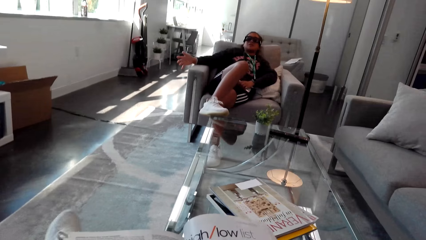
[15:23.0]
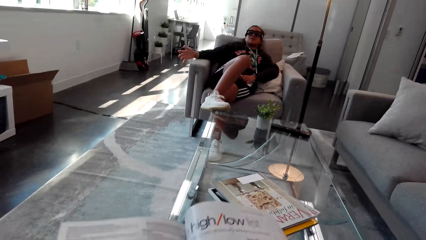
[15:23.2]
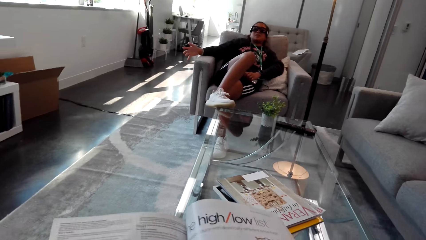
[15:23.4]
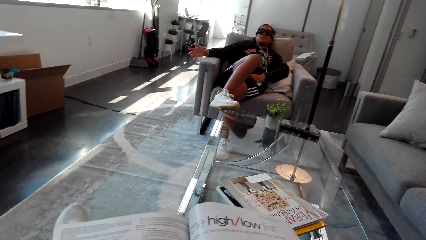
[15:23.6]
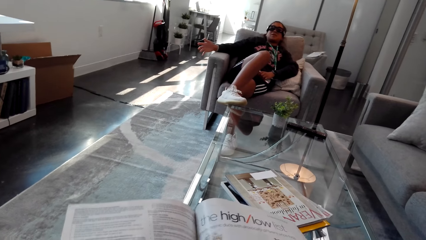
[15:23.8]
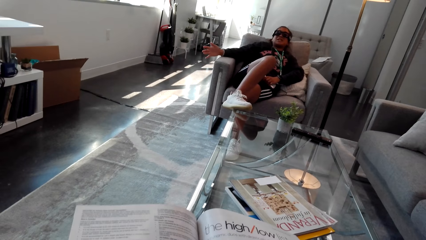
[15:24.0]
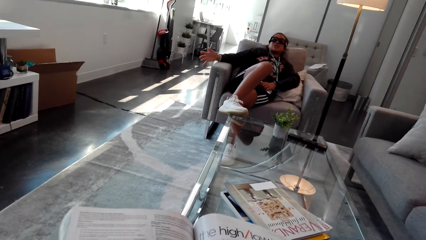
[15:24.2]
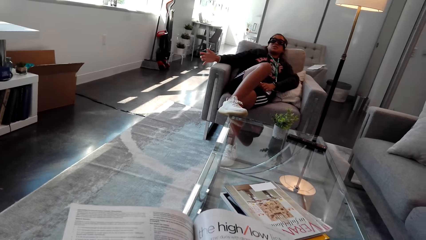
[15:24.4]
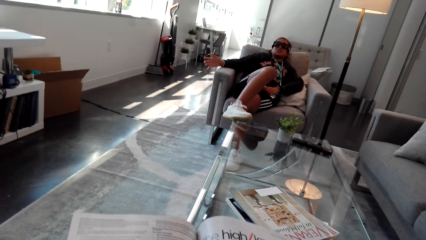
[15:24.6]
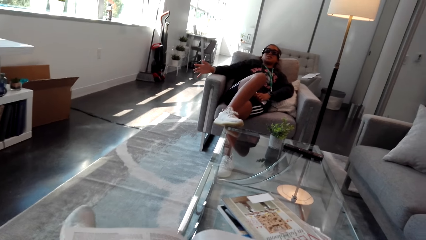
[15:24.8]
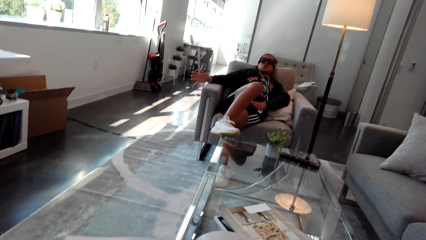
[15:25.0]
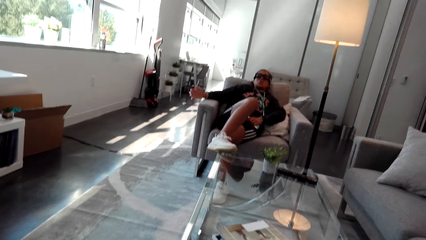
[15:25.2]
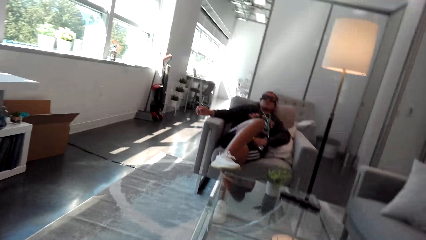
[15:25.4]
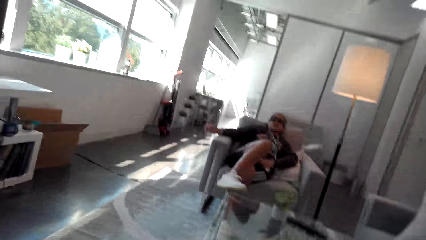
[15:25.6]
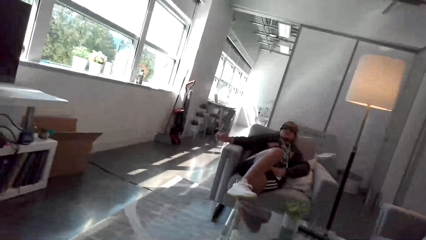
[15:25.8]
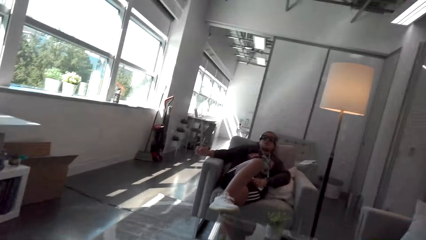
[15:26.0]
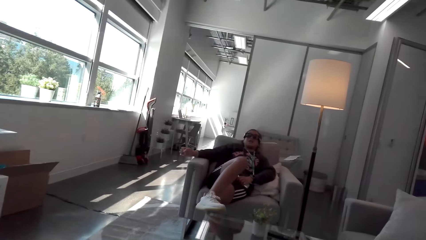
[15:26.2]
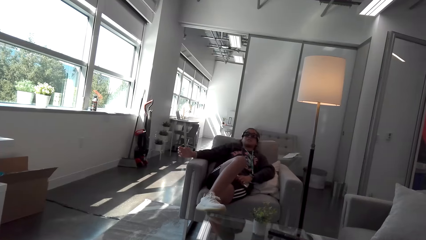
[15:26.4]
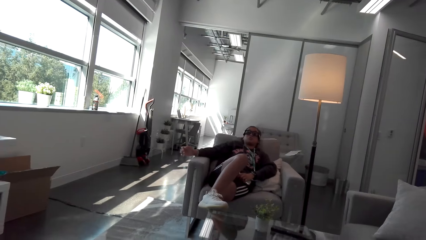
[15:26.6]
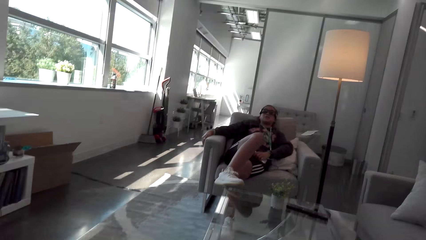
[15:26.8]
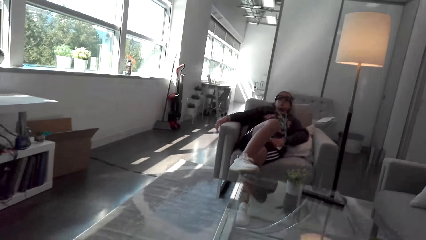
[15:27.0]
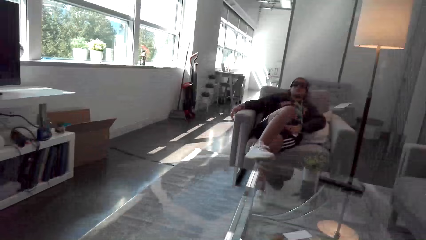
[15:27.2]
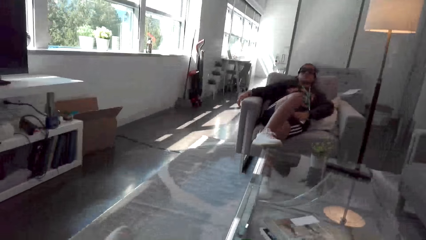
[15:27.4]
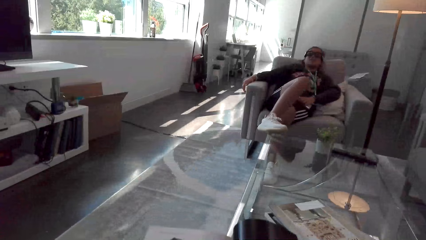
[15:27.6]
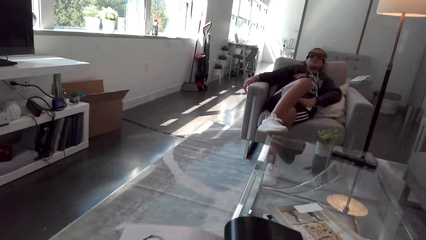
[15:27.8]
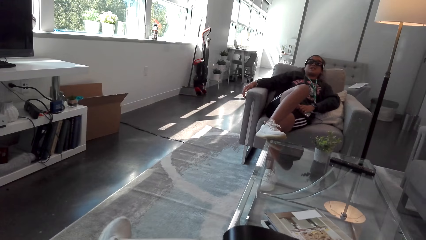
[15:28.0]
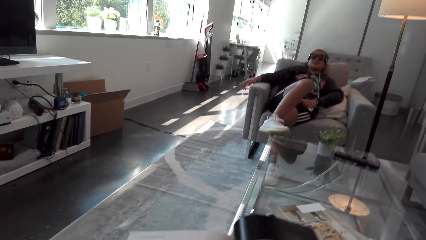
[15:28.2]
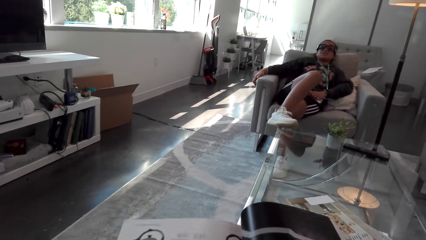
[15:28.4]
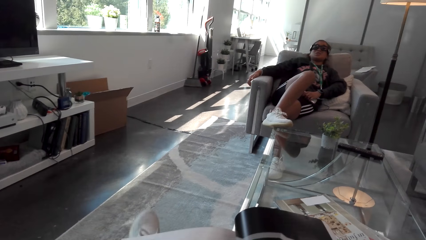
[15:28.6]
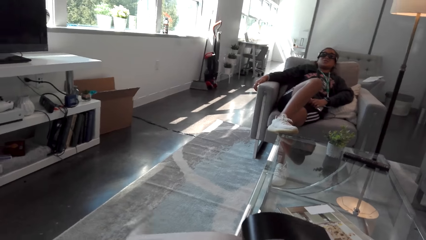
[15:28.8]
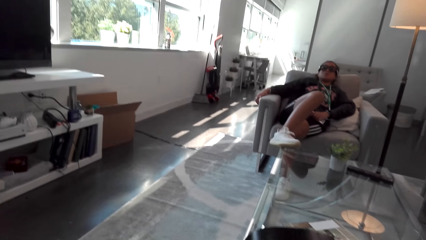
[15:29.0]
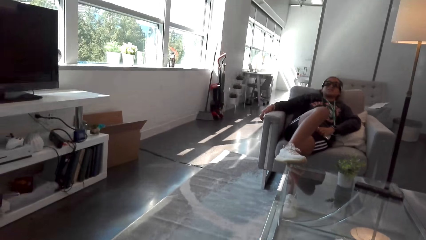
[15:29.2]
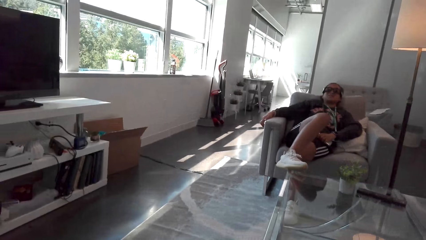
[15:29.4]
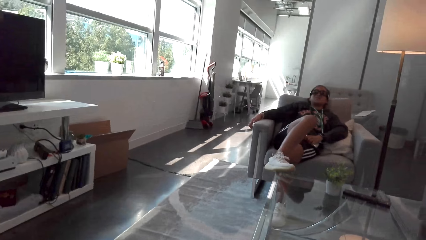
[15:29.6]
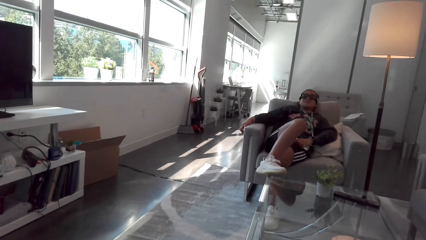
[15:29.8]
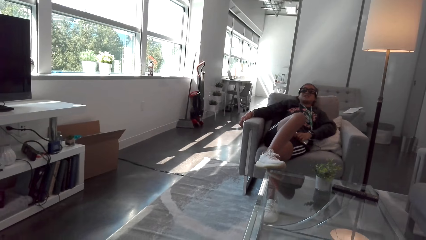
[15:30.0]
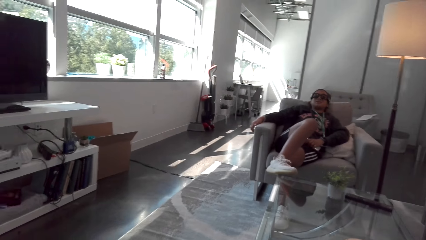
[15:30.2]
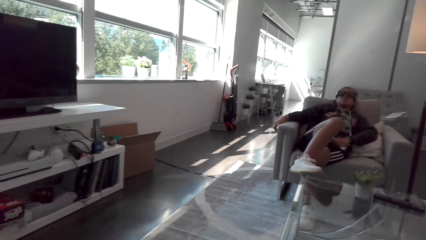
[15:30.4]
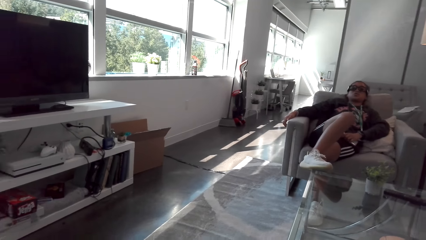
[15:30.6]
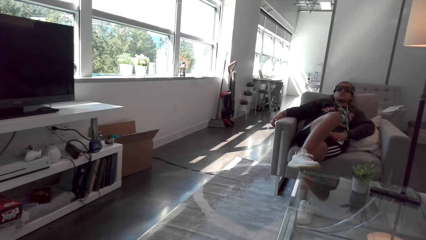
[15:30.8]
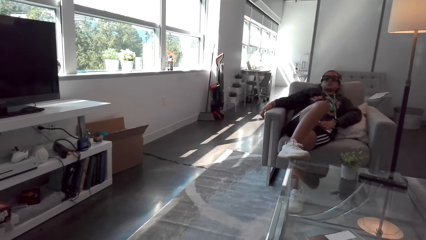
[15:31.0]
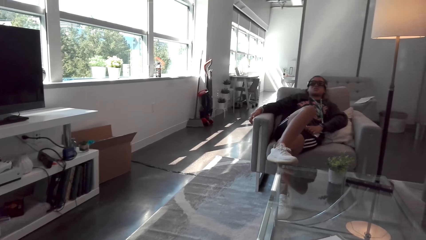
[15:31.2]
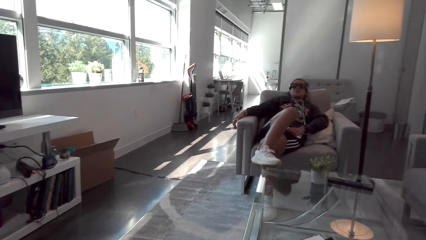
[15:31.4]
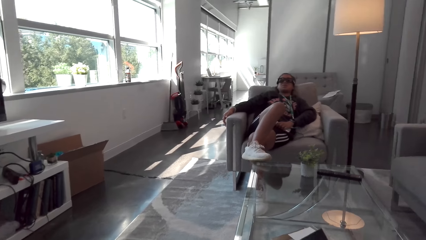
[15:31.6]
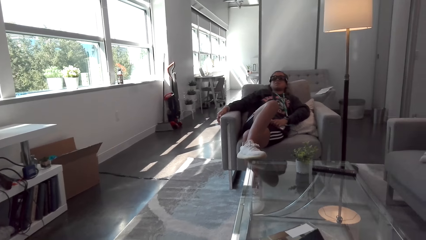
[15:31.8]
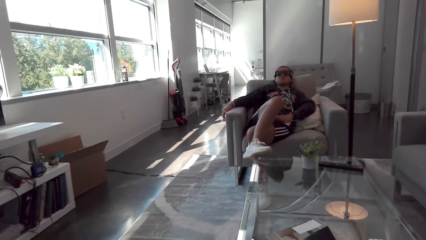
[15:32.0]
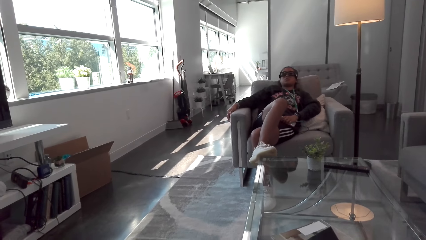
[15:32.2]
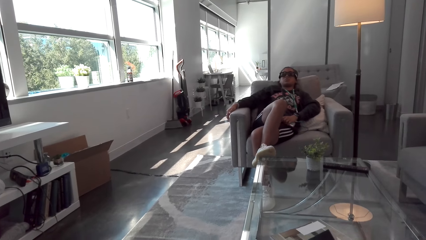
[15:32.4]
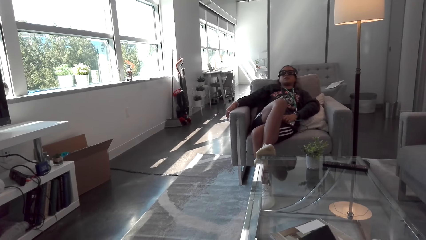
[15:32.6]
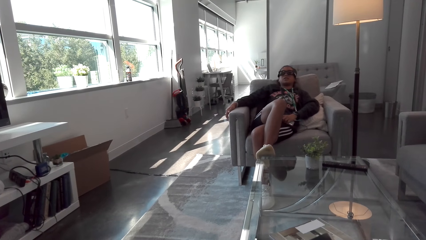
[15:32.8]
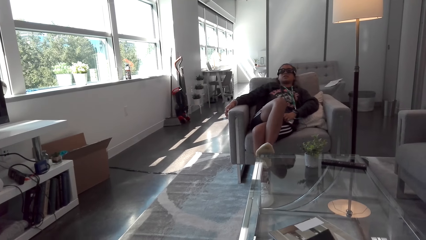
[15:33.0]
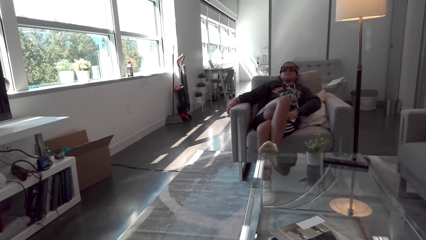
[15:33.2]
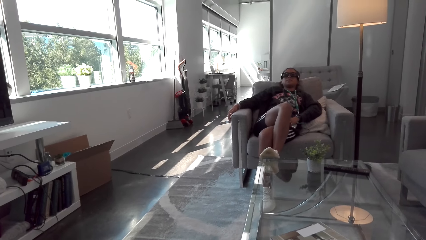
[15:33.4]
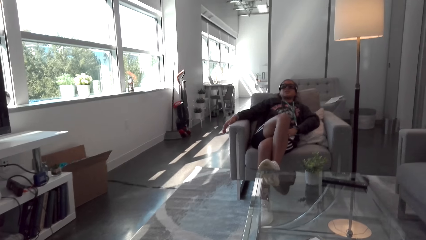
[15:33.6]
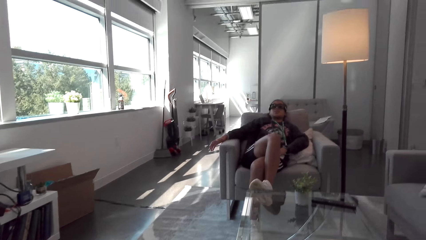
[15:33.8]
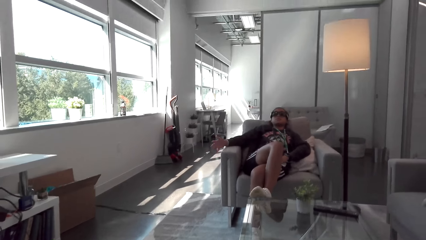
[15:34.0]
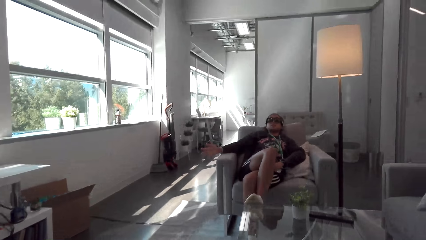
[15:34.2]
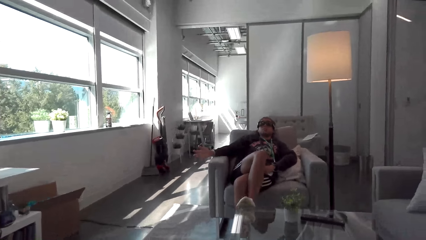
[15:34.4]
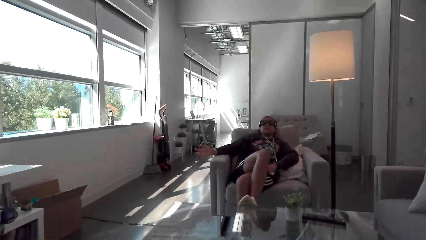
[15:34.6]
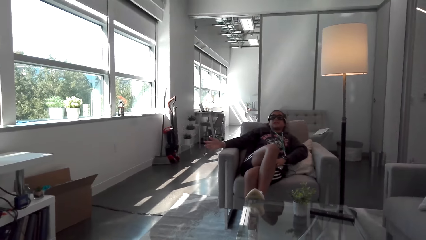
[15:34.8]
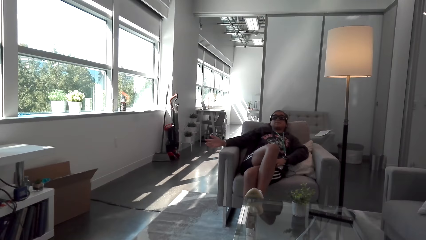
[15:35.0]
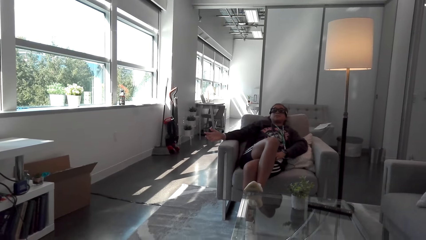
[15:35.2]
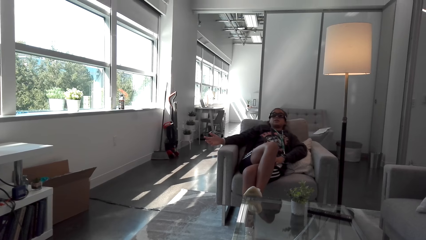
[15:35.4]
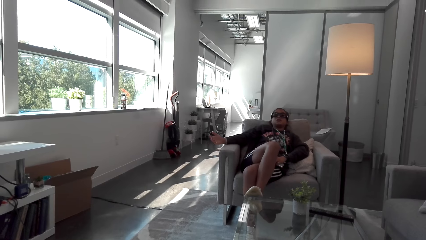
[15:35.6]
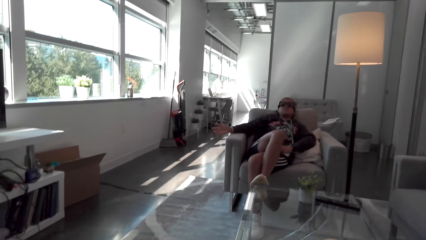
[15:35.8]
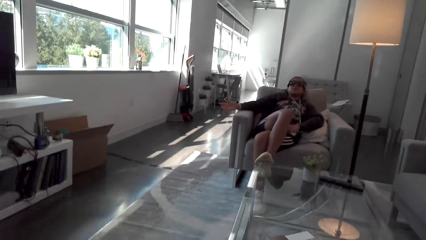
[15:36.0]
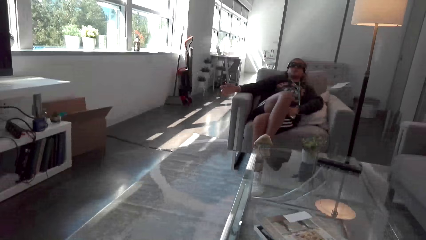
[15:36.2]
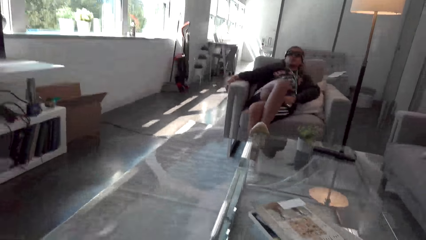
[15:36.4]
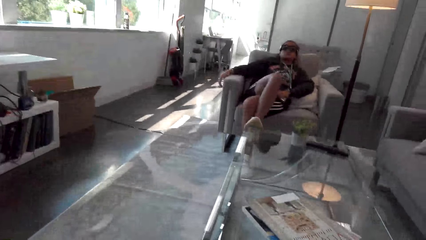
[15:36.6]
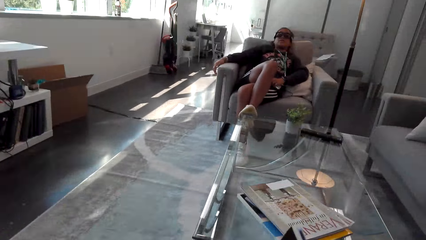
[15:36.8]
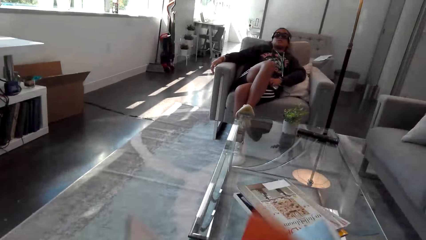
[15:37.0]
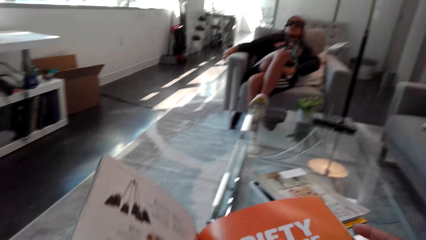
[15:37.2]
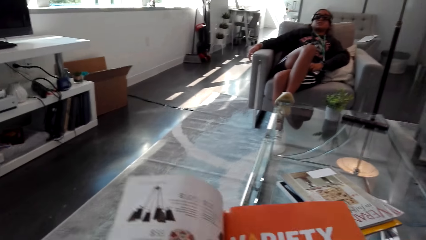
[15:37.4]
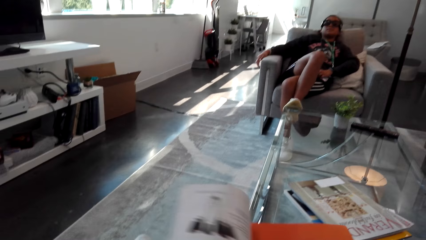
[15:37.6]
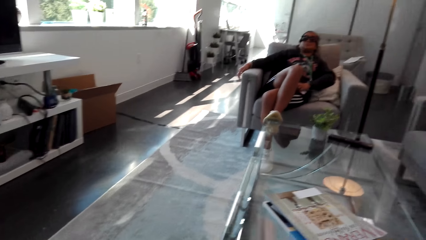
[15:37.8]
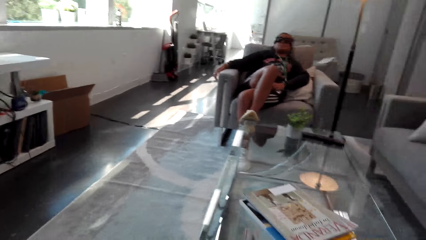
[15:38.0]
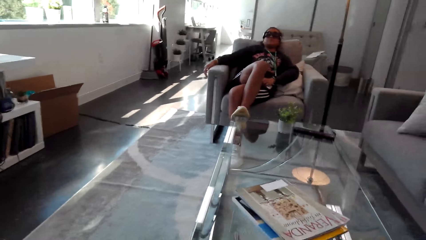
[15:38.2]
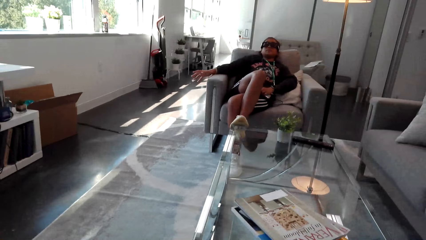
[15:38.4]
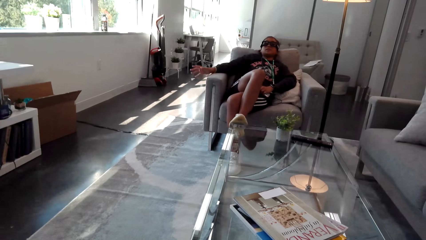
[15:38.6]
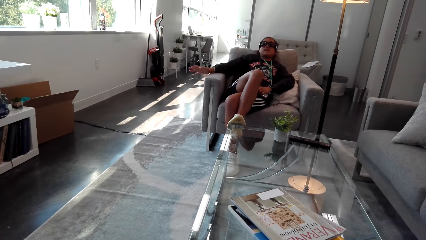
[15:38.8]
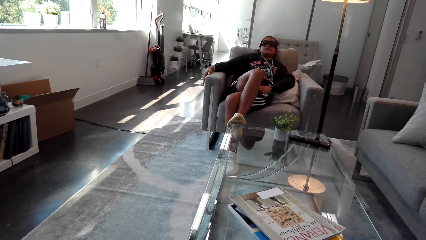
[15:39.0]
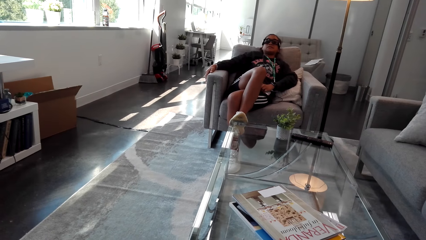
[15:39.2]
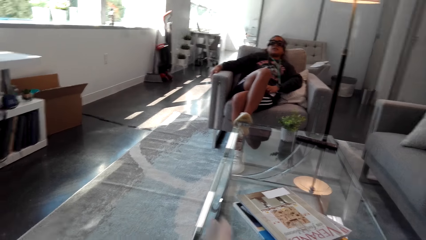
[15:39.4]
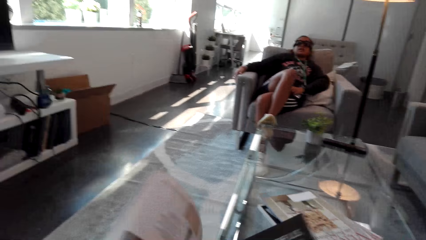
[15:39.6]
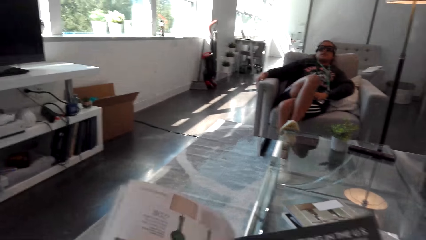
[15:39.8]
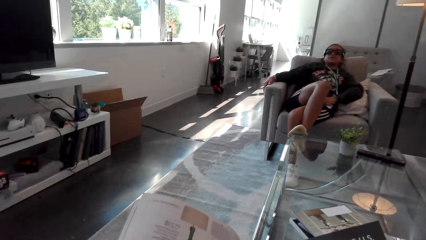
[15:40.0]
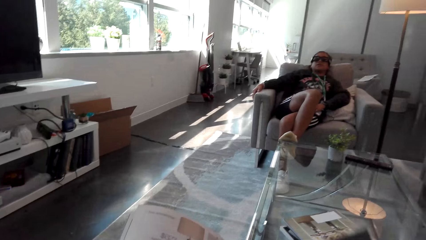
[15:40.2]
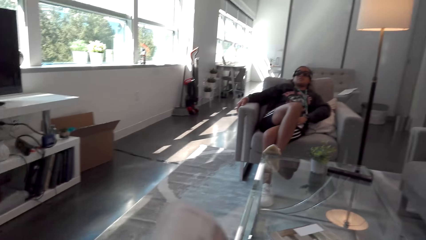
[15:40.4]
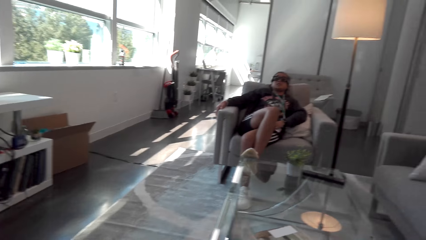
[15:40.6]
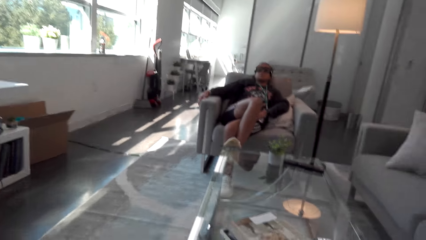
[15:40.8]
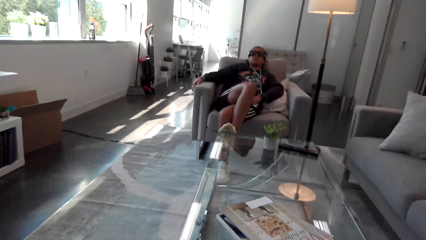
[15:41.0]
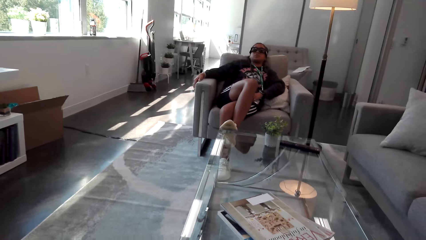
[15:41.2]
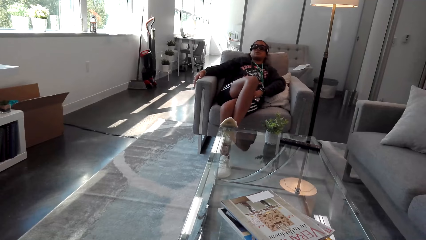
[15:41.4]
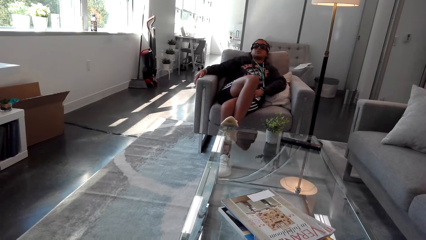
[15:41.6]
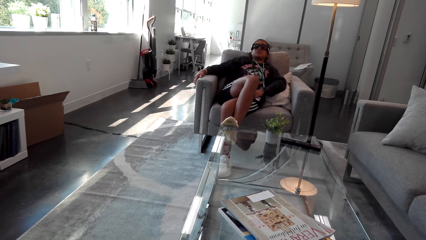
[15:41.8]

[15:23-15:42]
The camera wearer talks to a woman. They hold a book. They look at the woman. They converse with the woman. They hold the book. They converse with the woman. They move the book, fold pages of the book. The woman stretches fingers. The camera wearer turns a page. They converse with the woman.
